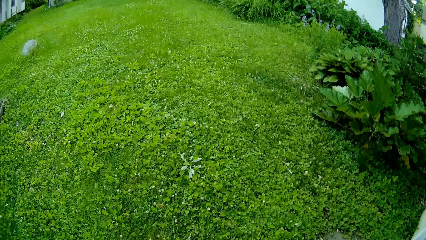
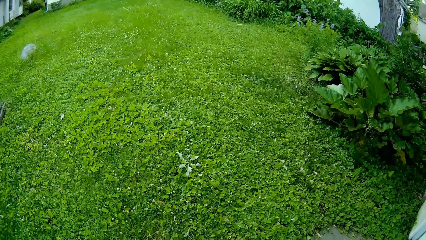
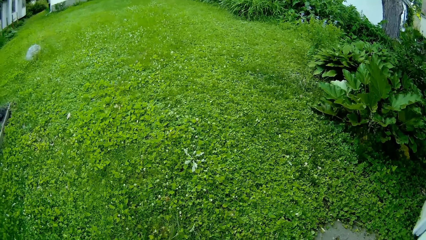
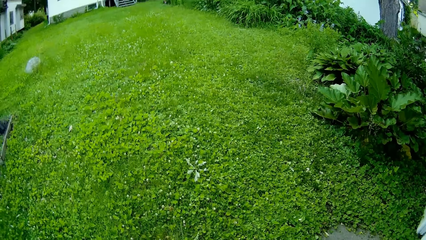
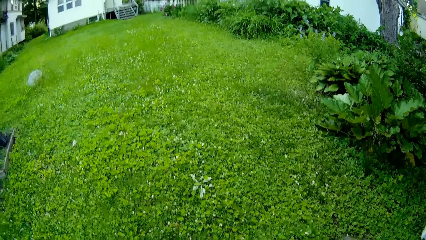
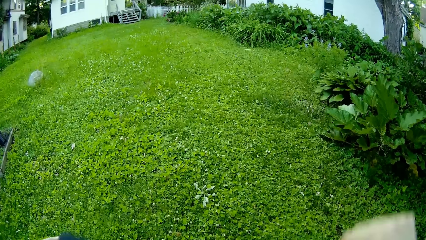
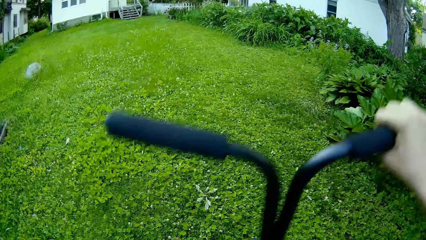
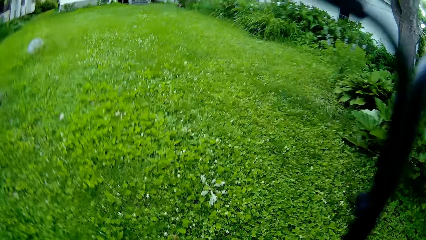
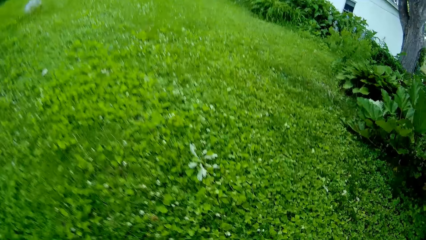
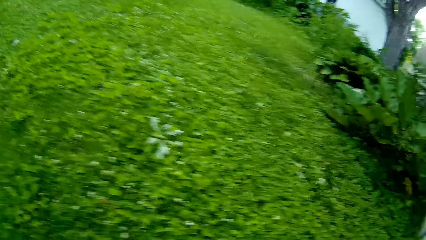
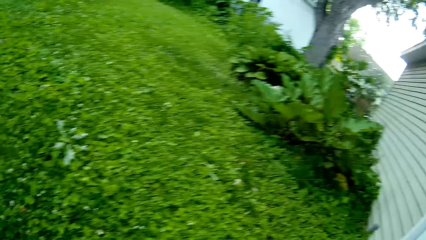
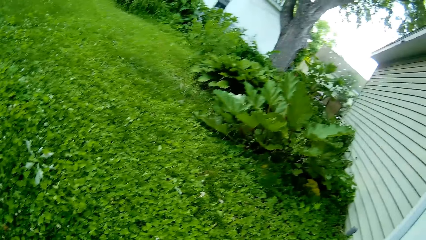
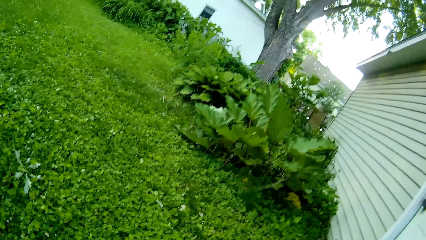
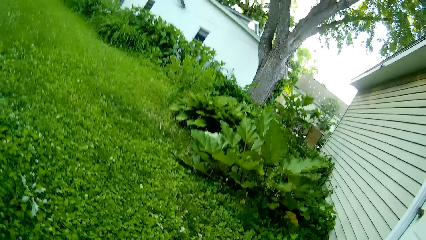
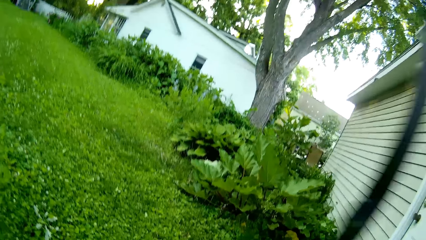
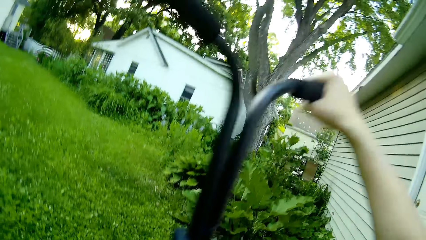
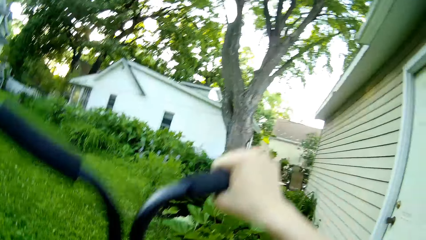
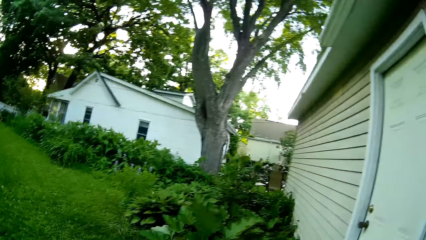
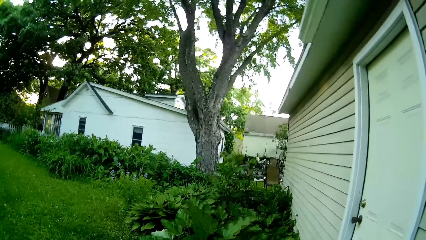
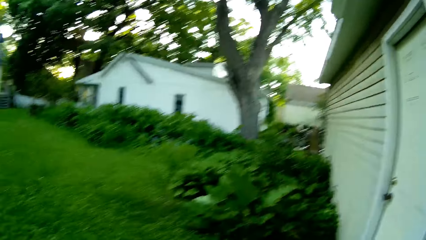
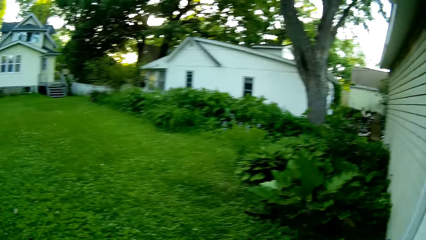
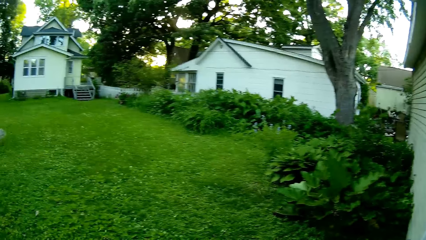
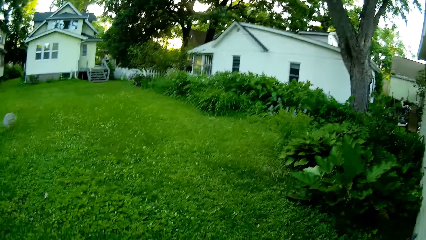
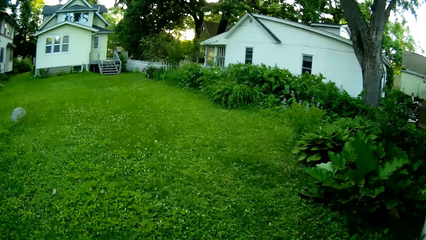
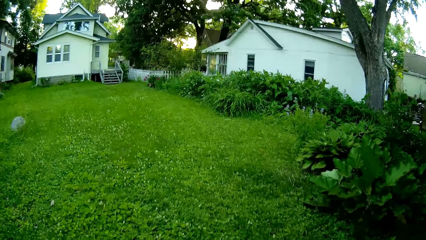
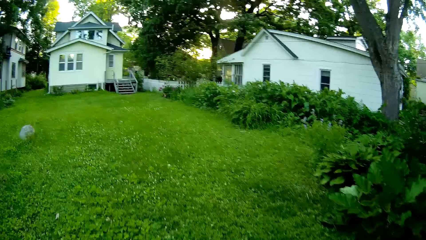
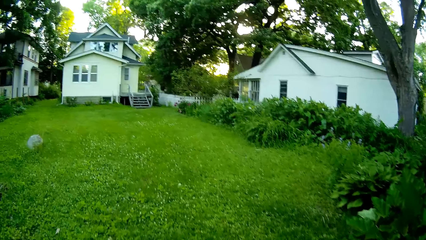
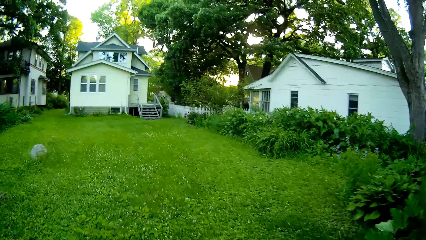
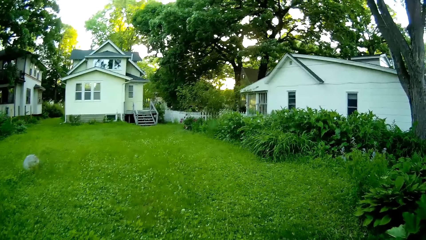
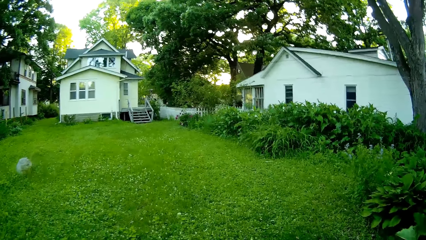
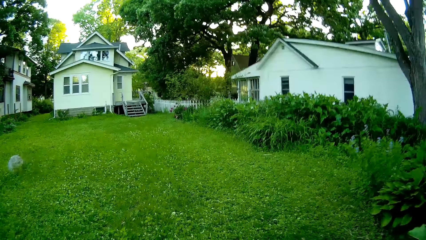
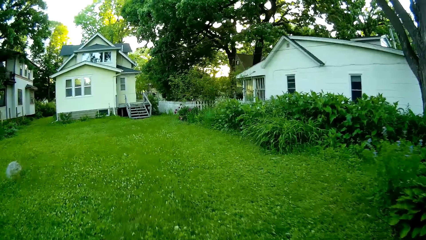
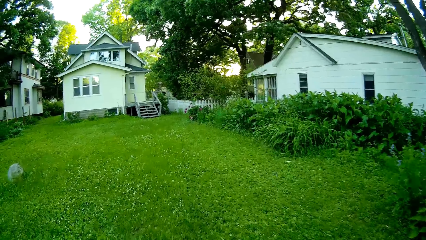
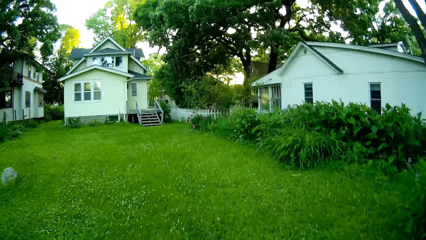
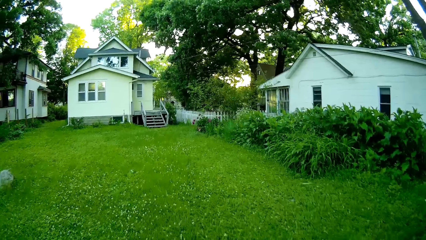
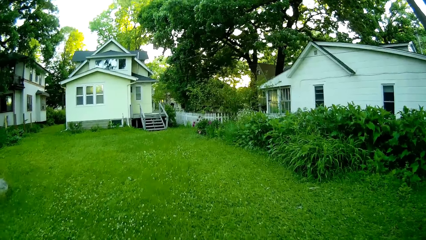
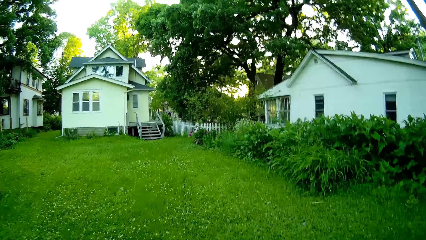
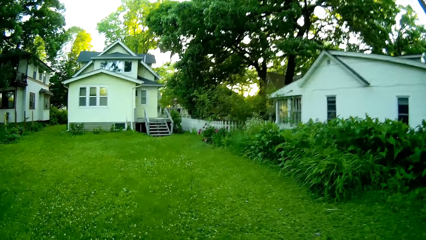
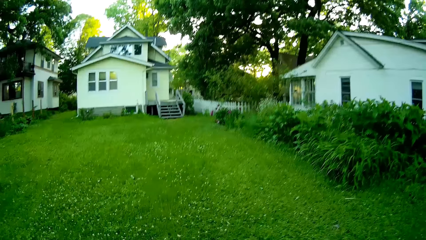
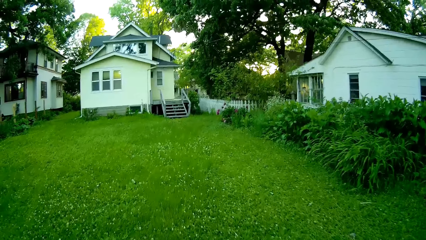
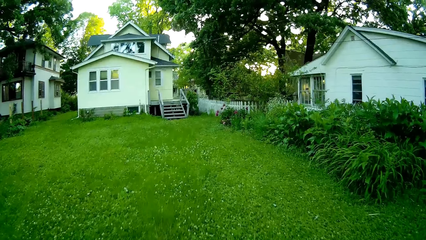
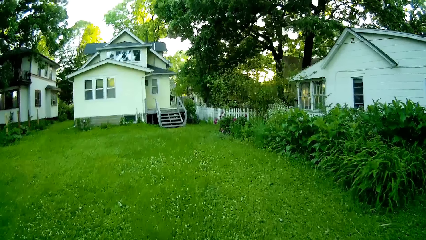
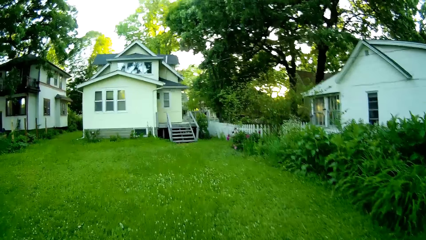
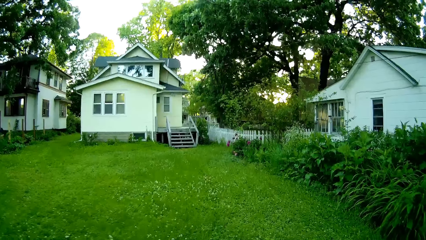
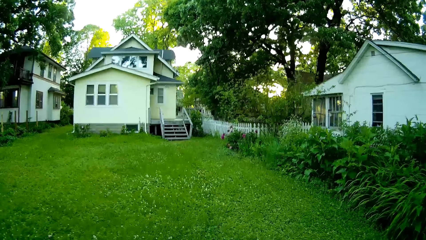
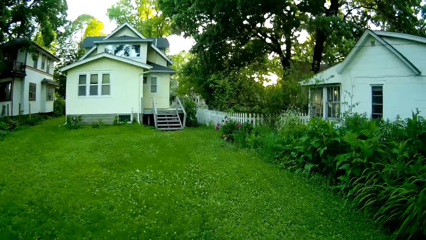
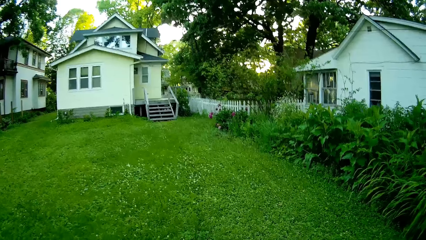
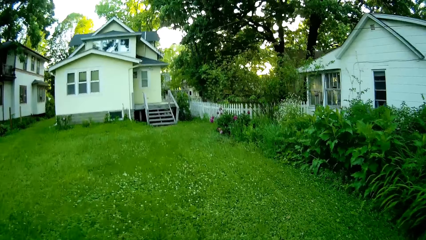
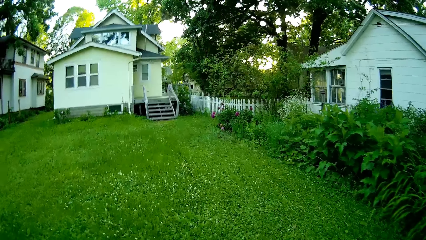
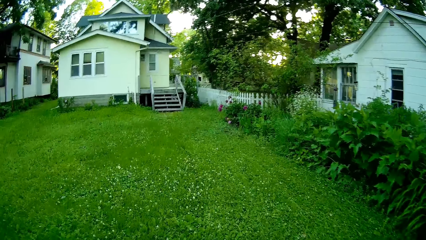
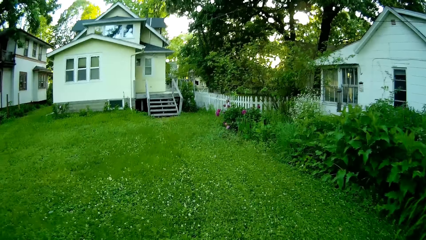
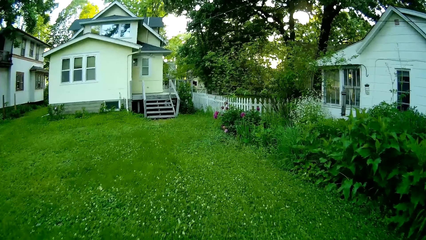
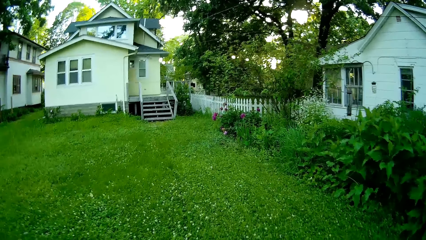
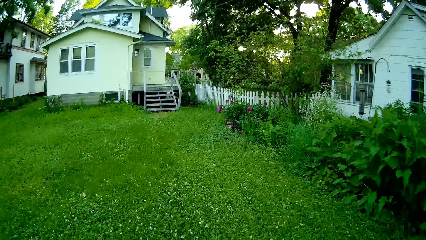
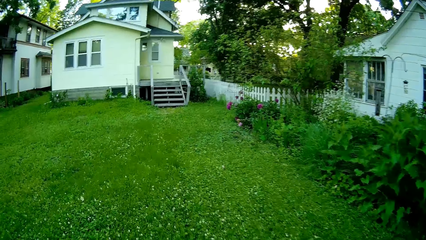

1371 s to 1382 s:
The camera wearer lifts the lawn mower. She checks the lawn mower with her left hand. She lowers the lawn mower. She mows the lawn with the lawn mower with both hands.

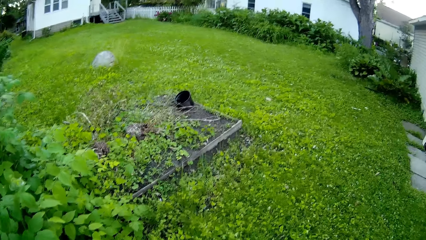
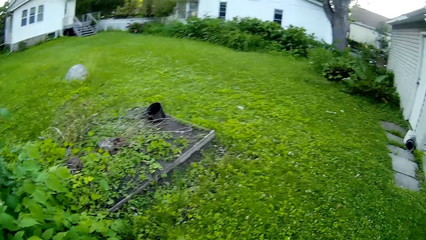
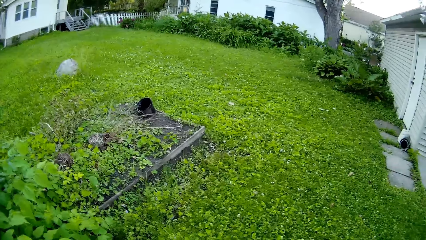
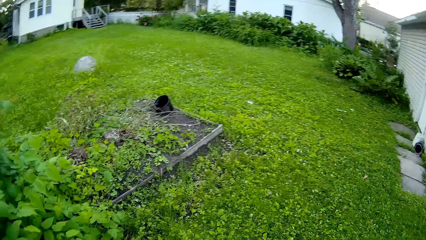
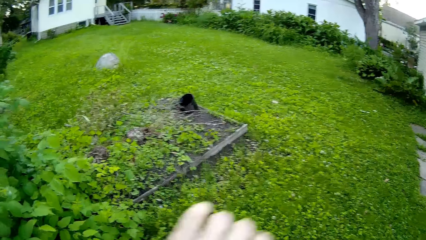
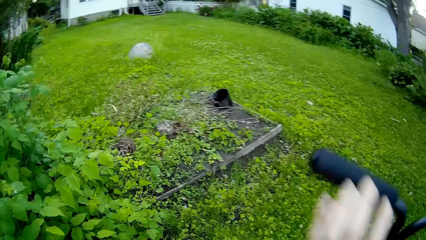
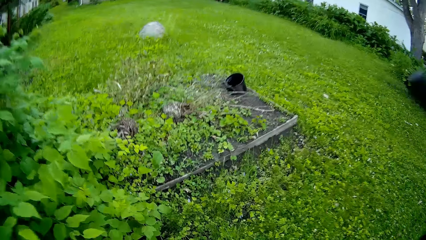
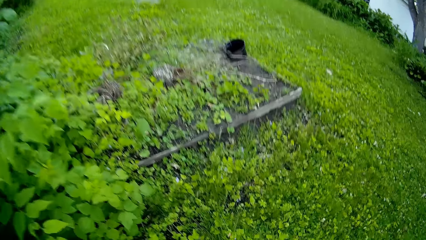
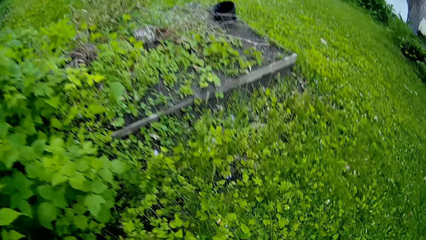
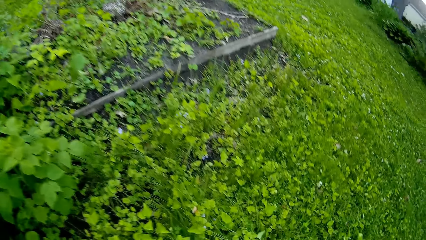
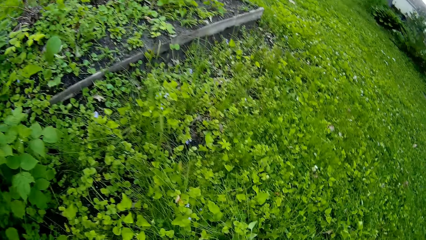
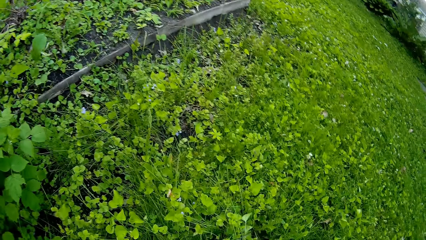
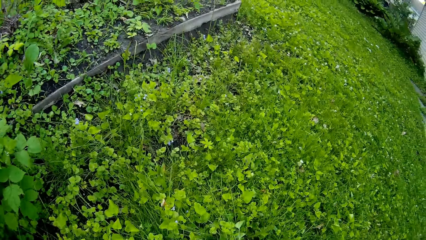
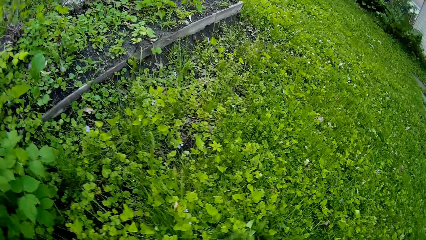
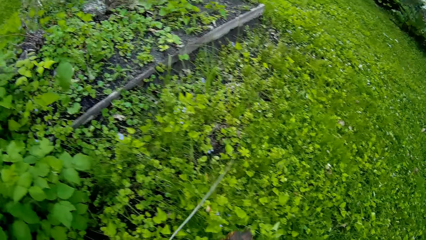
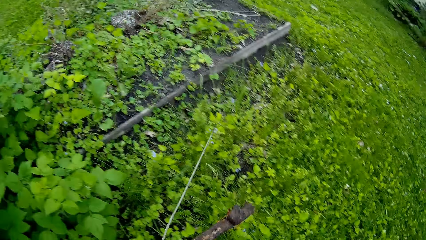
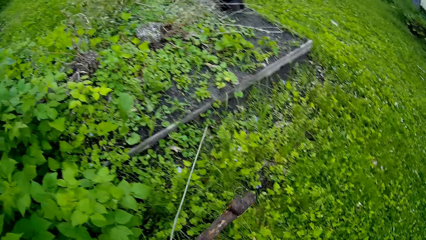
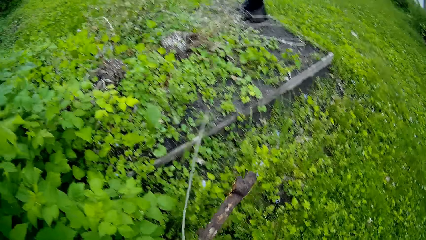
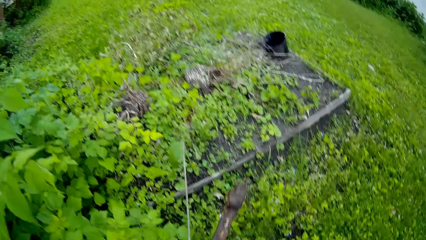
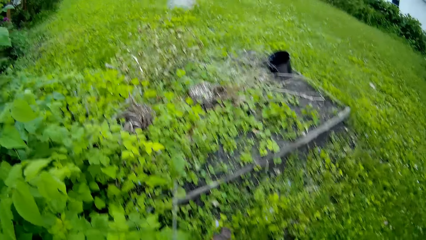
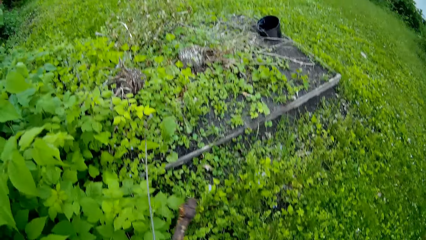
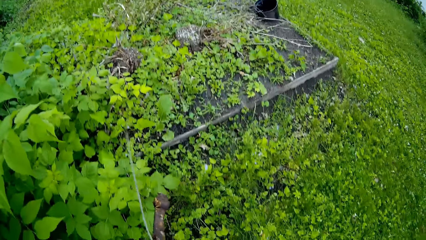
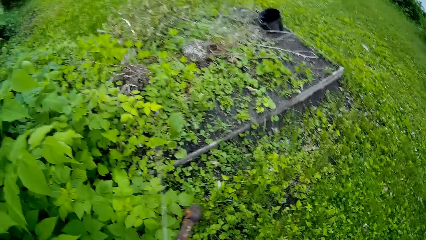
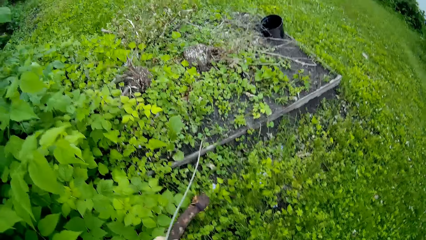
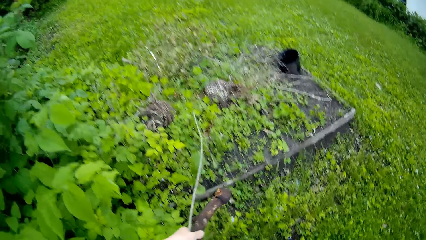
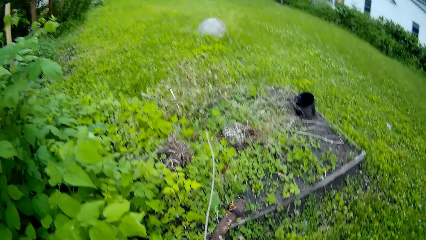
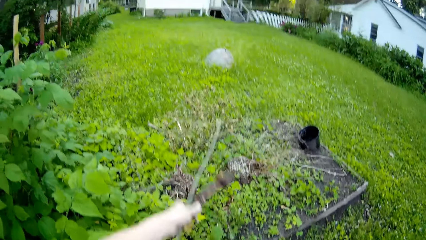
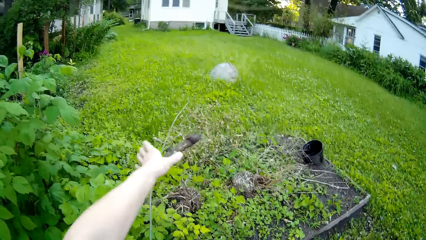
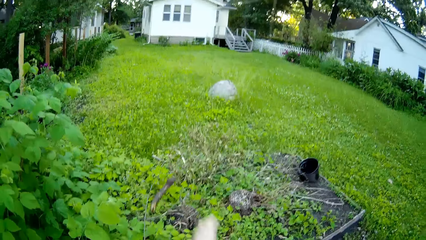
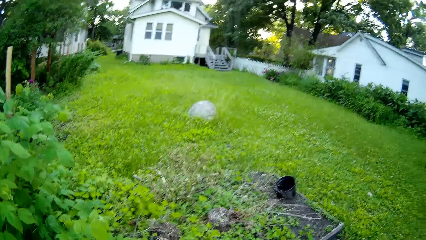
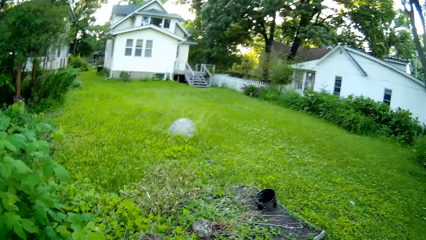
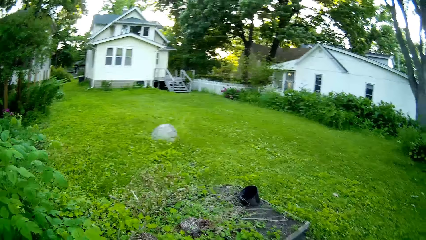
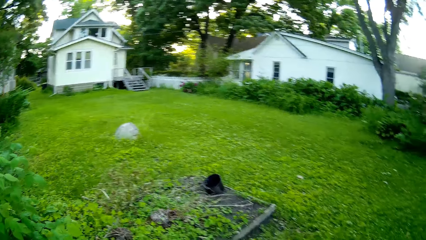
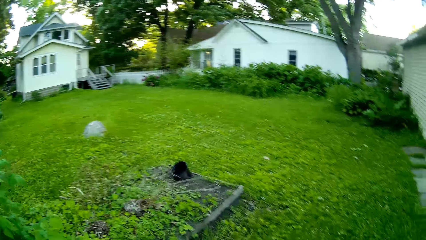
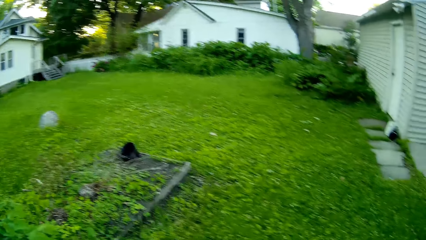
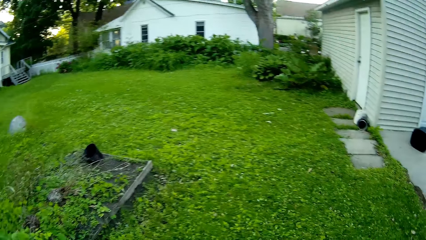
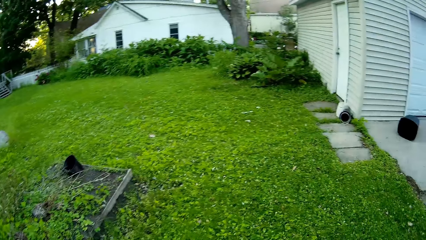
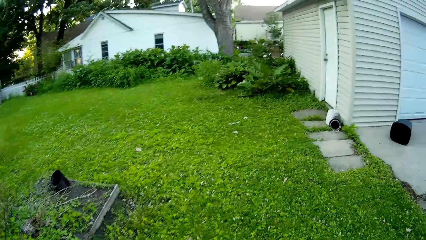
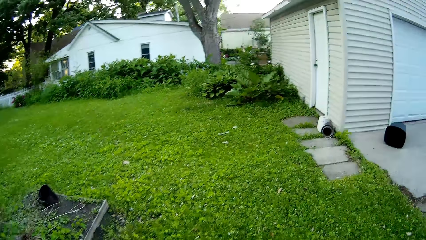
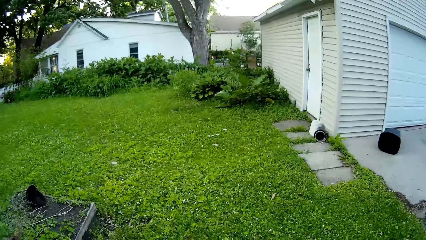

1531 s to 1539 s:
The camera wearer lifts the lawn mower. She picks up a stick on the ground with her left hand. She throws the stick in her left hand on the ground.
